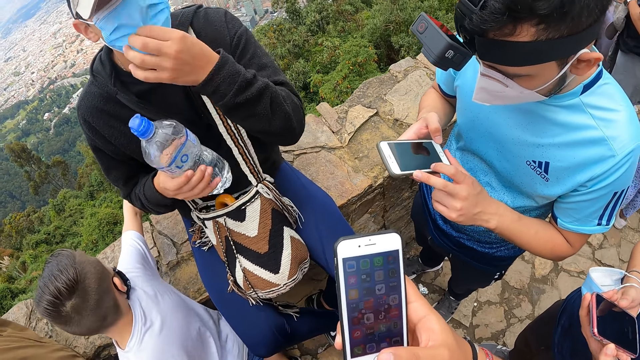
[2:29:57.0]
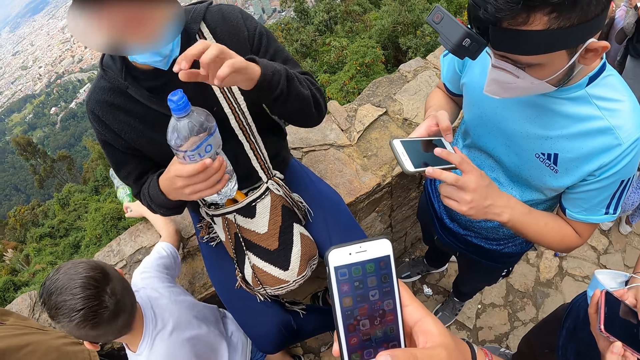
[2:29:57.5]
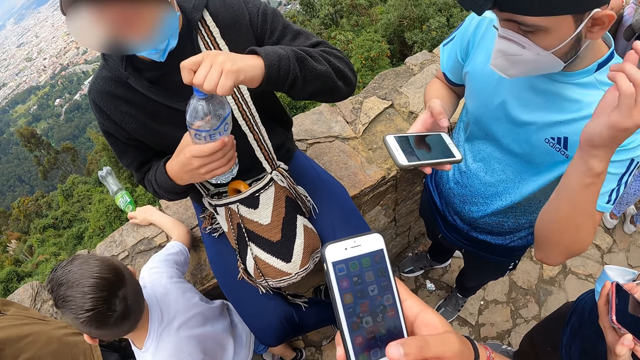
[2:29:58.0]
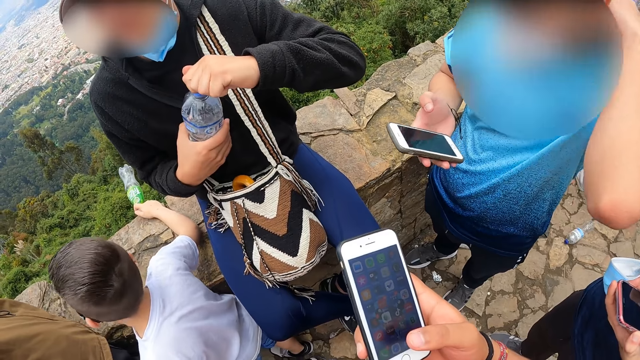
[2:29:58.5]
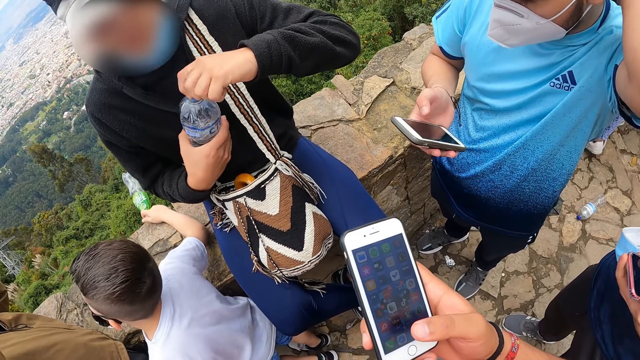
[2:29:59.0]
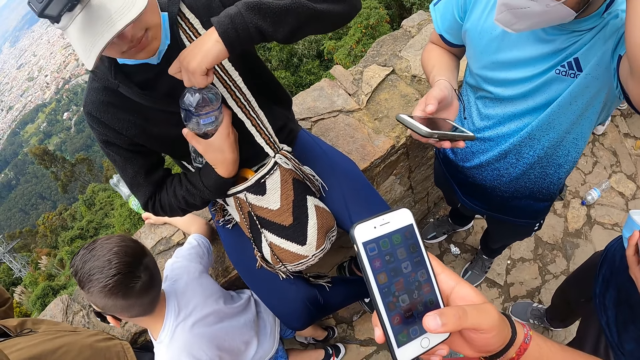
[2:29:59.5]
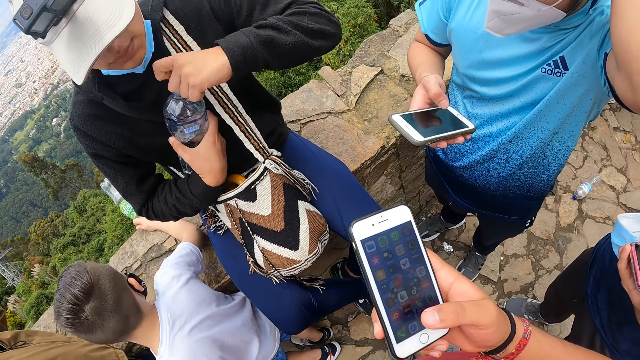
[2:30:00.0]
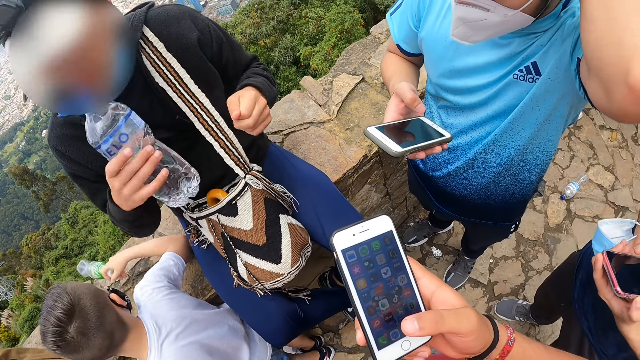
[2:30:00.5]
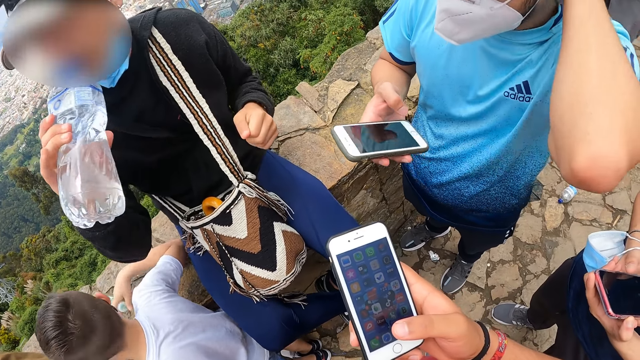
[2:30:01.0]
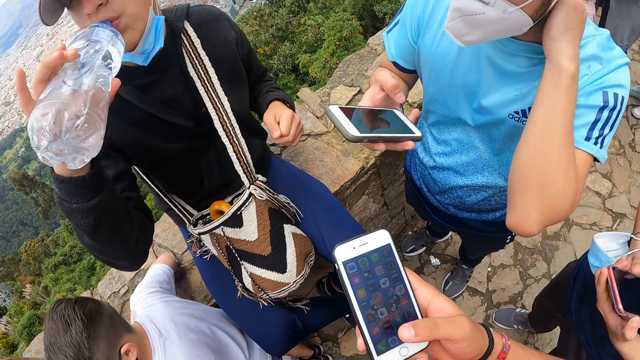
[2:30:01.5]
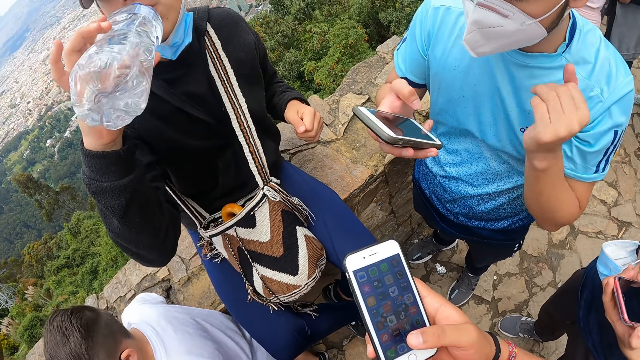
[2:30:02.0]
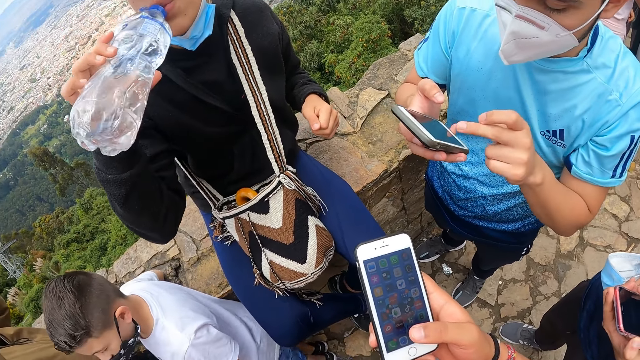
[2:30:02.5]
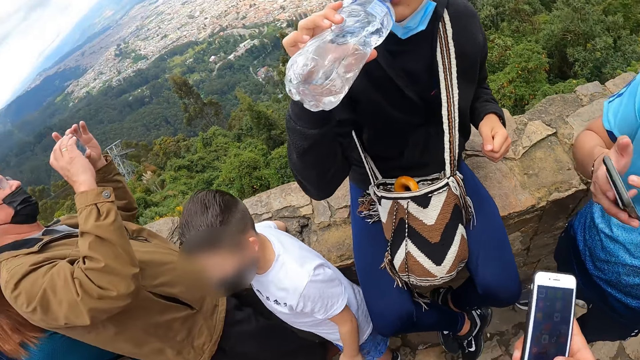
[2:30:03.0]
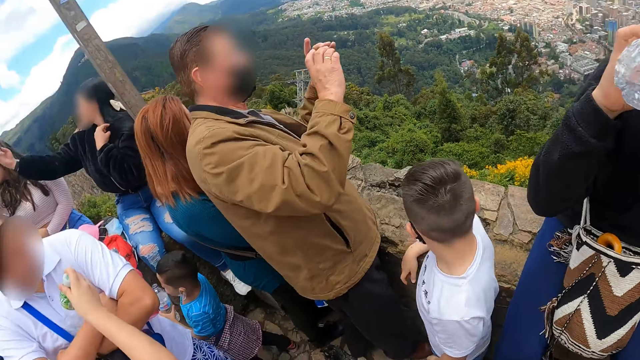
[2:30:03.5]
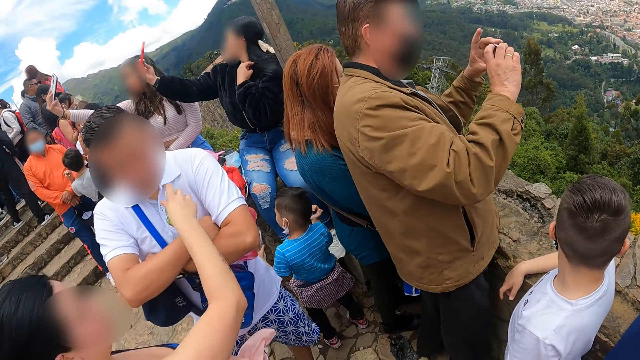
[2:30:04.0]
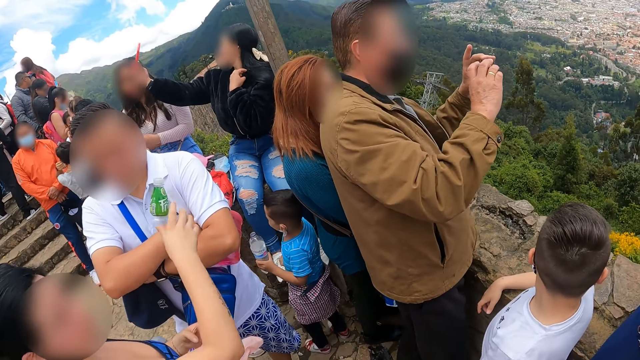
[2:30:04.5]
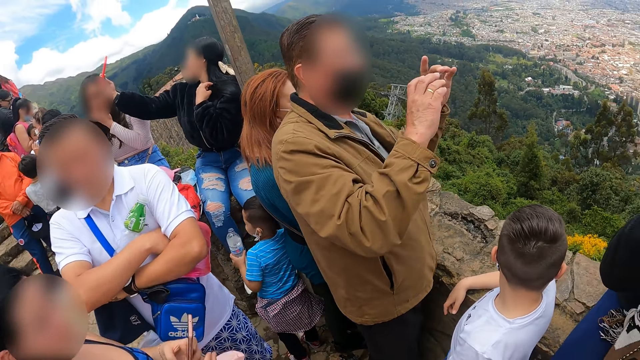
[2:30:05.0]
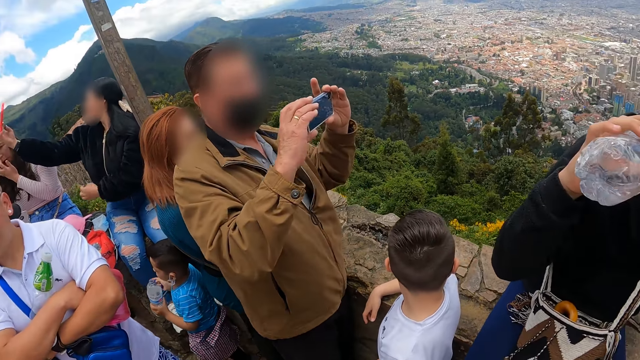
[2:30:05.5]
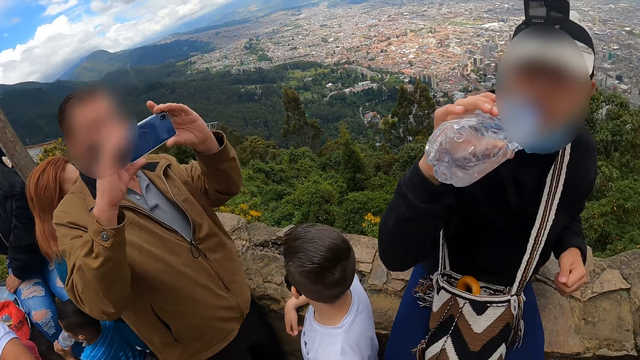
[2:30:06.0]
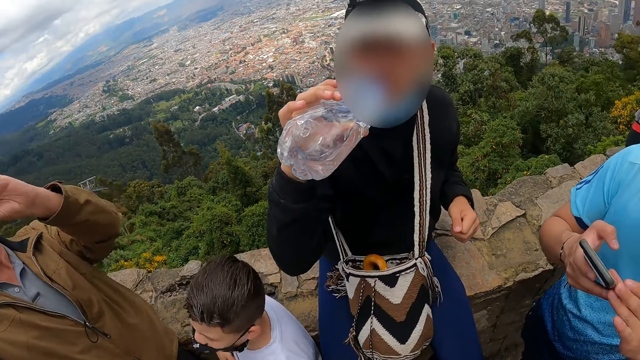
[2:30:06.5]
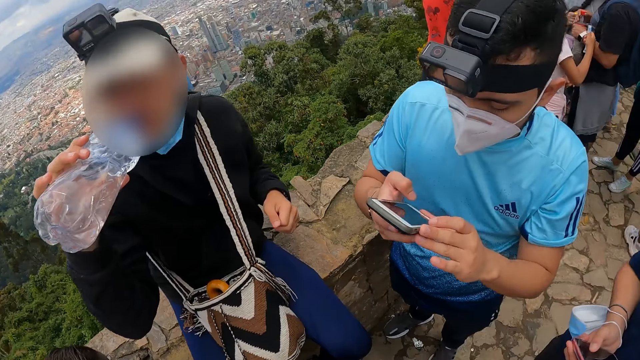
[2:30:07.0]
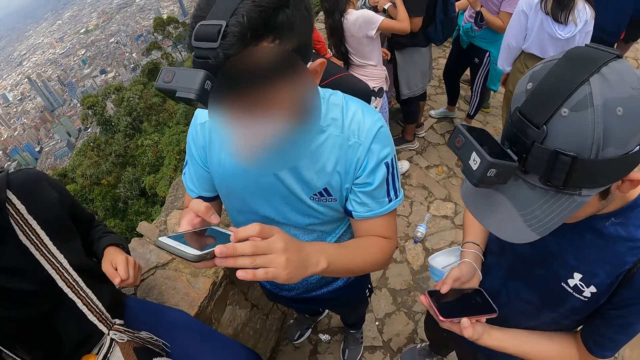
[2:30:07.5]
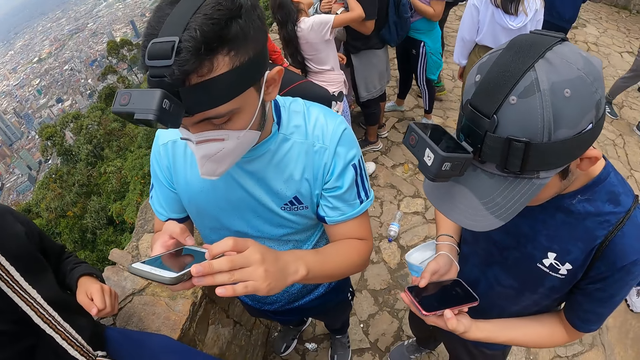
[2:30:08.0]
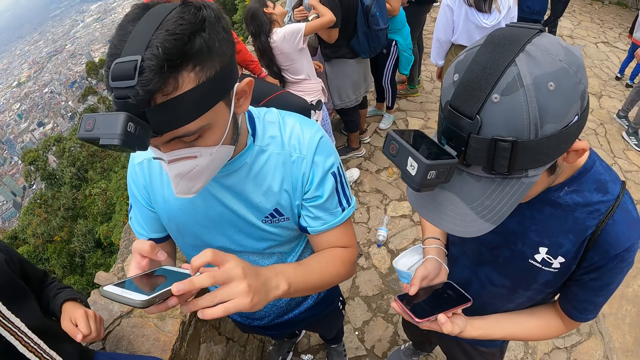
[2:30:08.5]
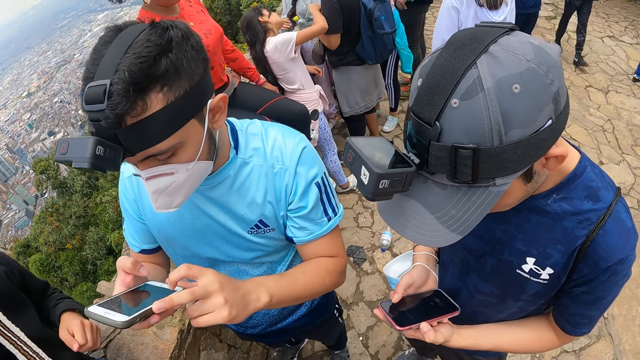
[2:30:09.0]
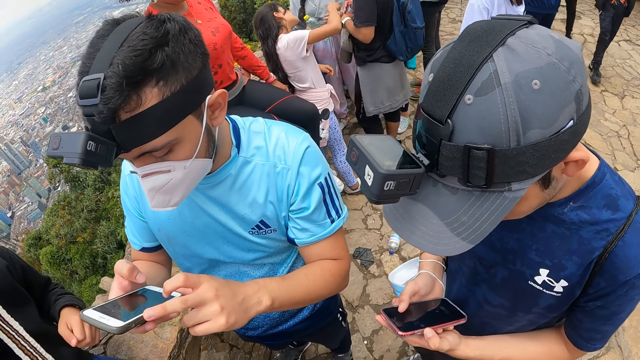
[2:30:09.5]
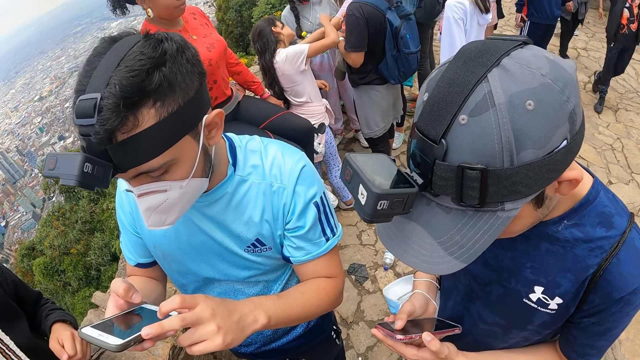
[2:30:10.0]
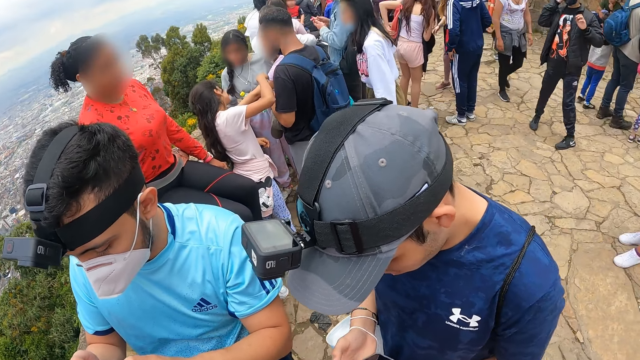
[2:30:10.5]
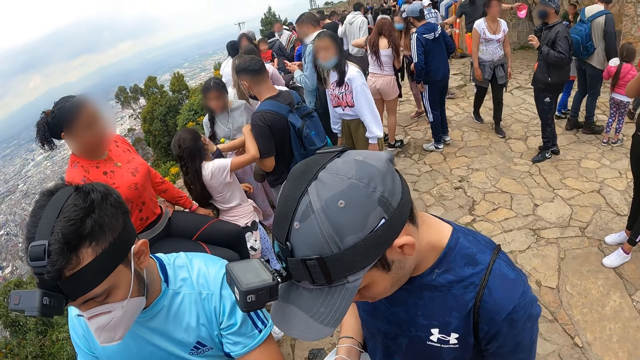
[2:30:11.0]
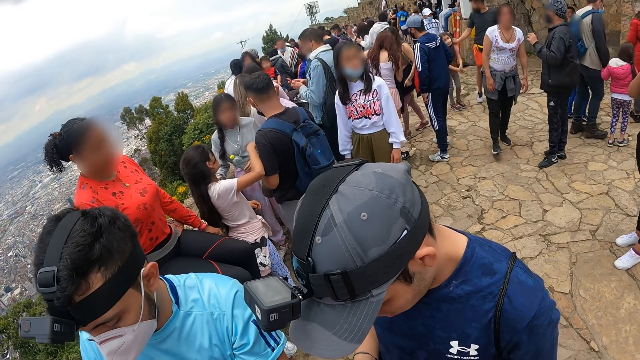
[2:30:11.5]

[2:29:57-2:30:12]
The man pulls down the nose mask with his left hand. Another man scratches his head with his left hand. The first man opens the bottle of water with his left hand and drinks water from the bottle of water in his right hand. The camera wearer looks around. The second man operates the phone with both hands. A third man operates the phone with both hands.

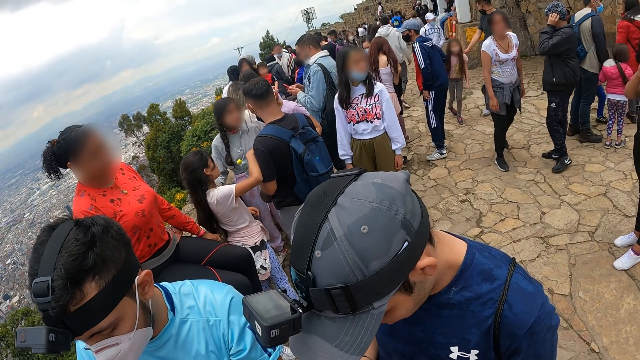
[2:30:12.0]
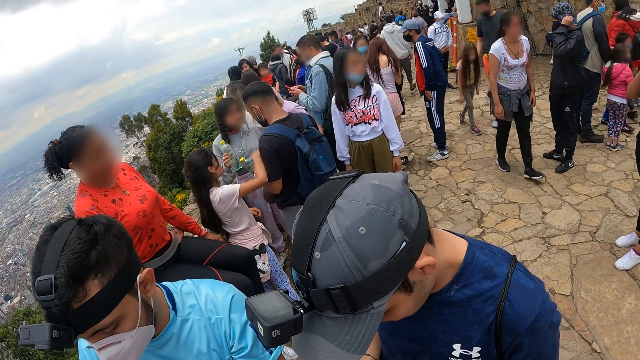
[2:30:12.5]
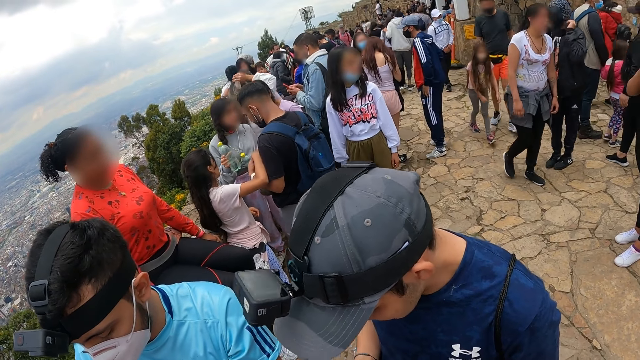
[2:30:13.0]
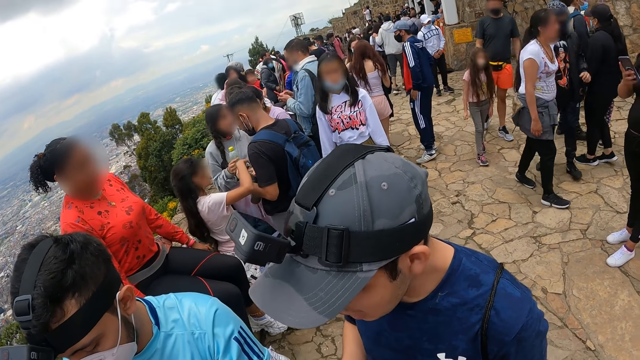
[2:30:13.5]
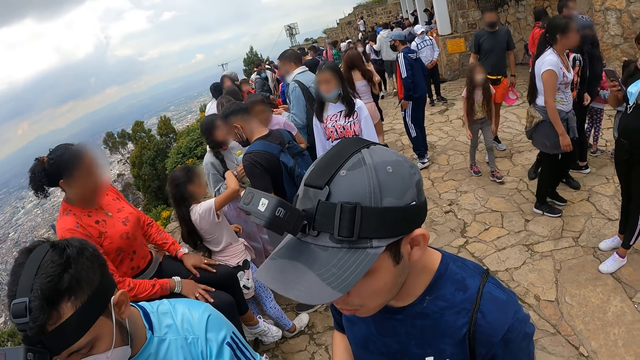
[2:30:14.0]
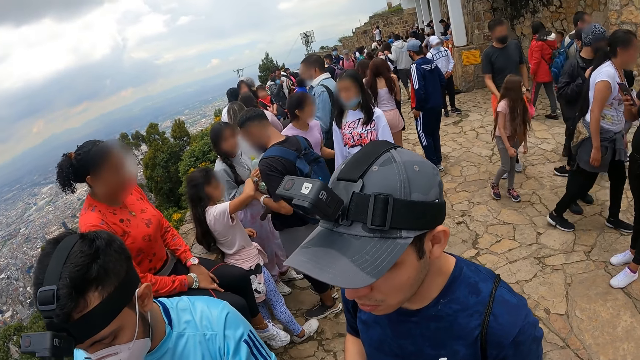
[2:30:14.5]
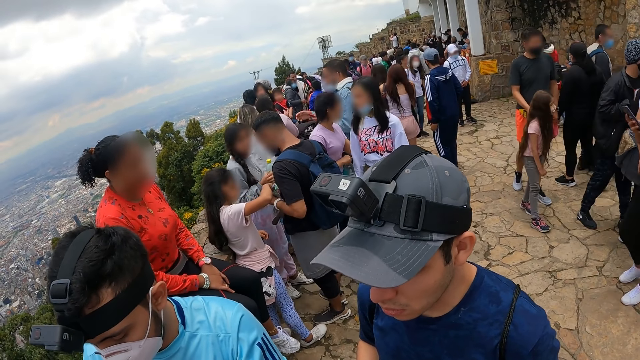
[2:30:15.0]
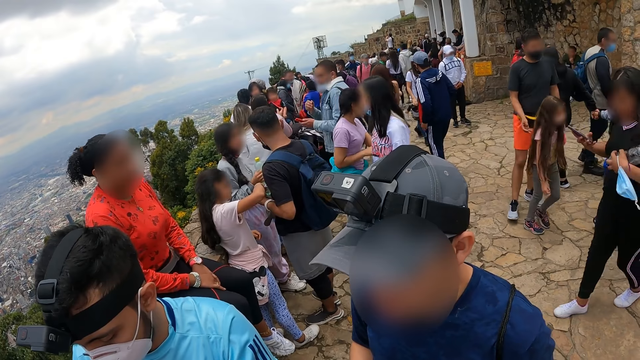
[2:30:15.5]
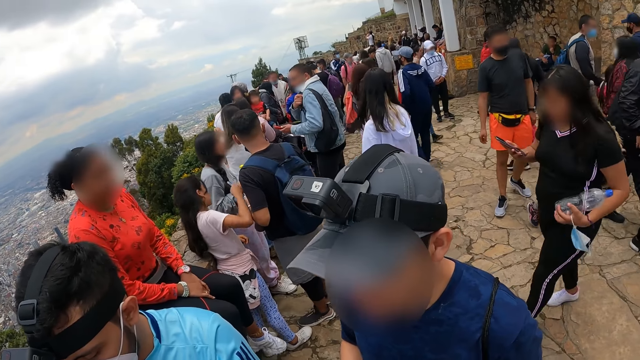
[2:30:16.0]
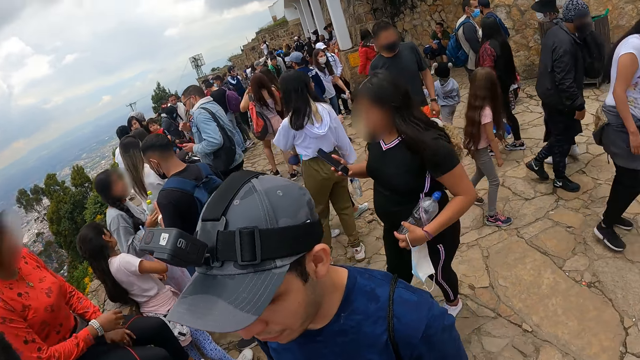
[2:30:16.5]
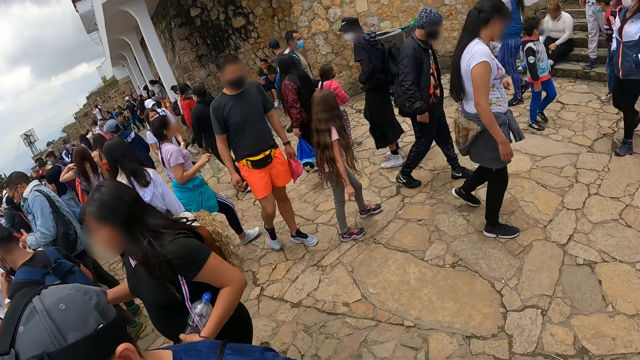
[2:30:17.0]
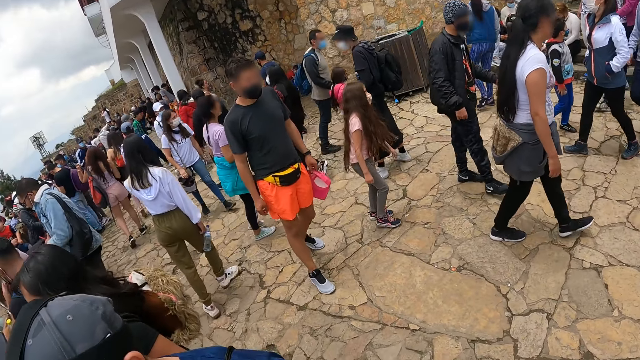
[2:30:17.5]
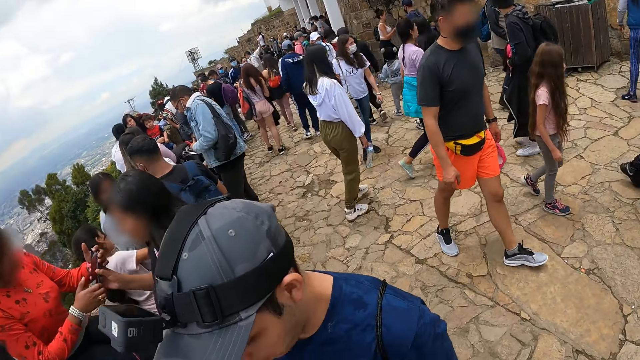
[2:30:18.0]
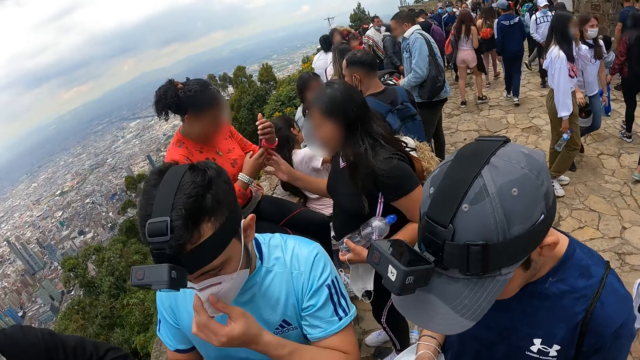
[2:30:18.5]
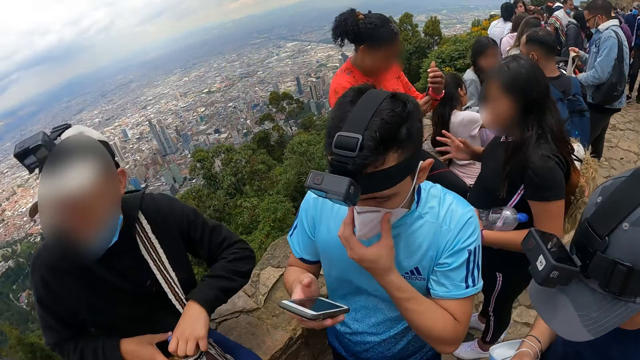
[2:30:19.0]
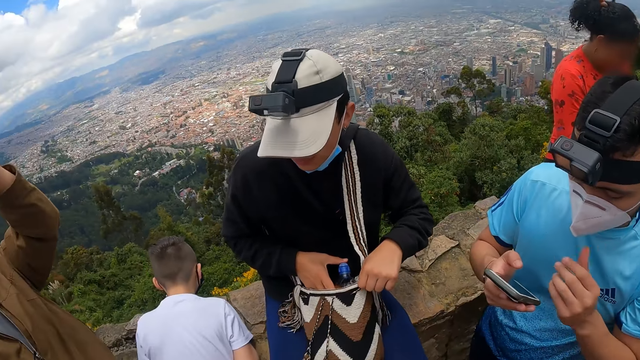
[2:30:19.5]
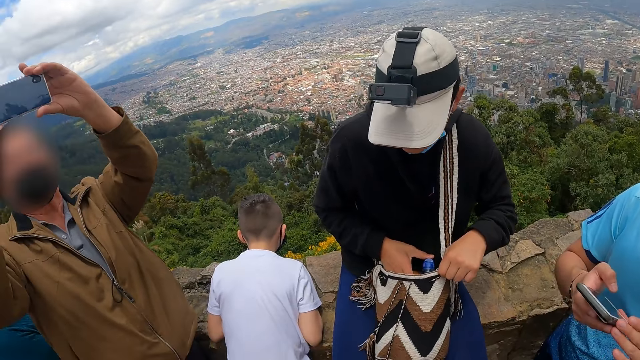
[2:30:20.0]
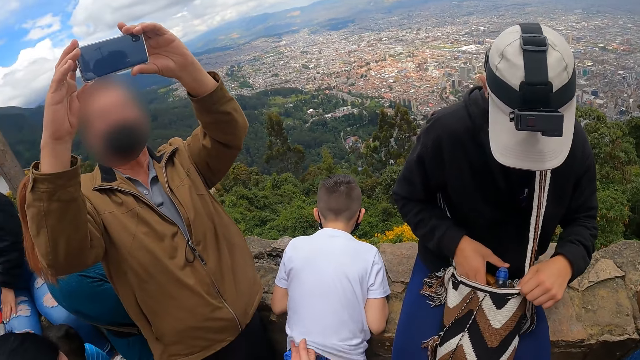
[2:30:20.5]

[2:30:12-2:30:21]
The man touches the nose mask with his left hand and puts the bottle of water into his bag with his right hand.
